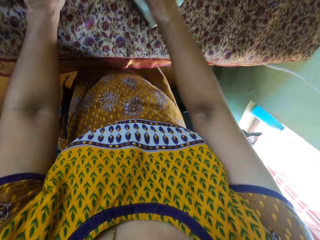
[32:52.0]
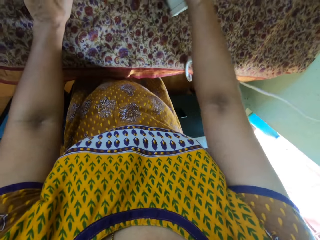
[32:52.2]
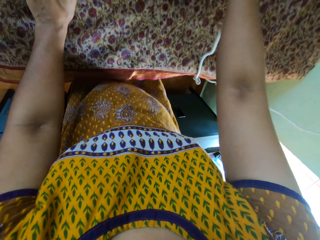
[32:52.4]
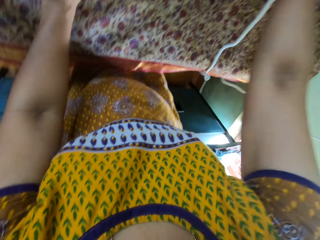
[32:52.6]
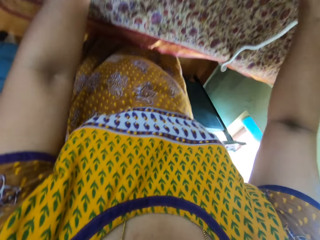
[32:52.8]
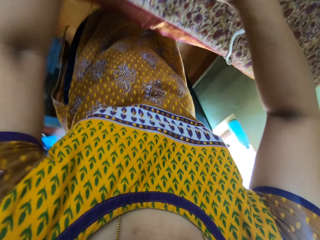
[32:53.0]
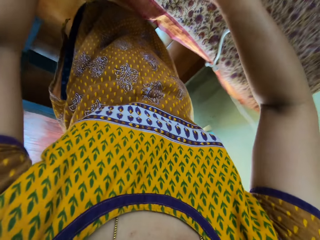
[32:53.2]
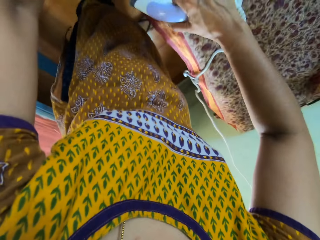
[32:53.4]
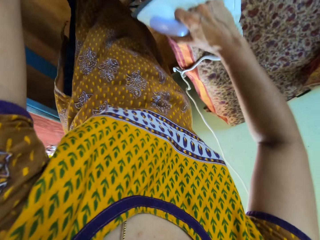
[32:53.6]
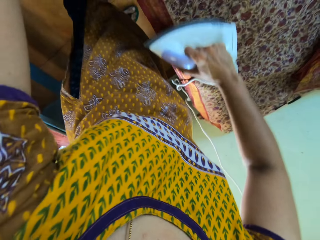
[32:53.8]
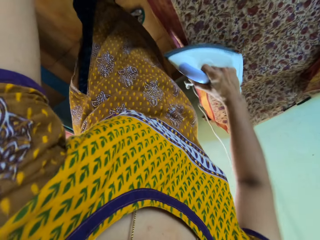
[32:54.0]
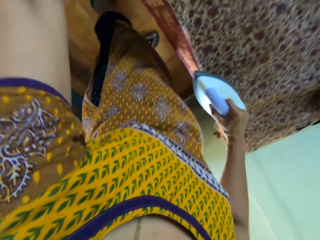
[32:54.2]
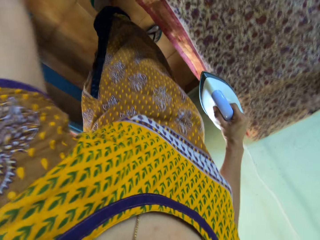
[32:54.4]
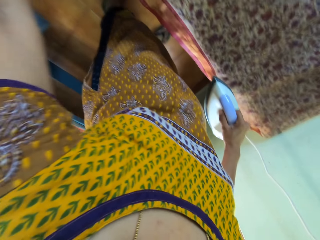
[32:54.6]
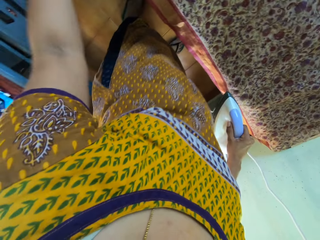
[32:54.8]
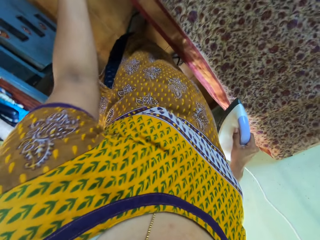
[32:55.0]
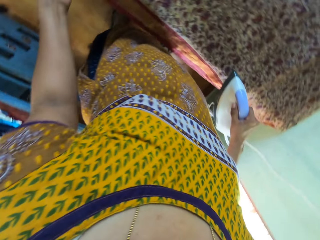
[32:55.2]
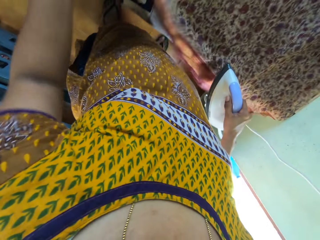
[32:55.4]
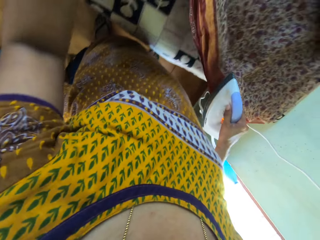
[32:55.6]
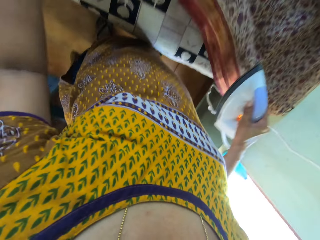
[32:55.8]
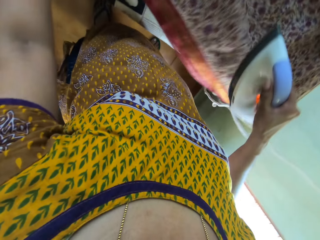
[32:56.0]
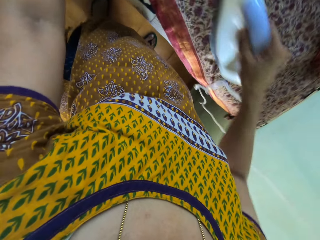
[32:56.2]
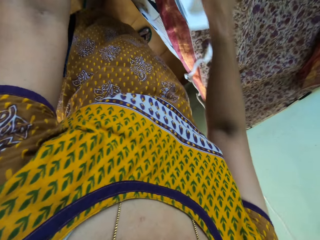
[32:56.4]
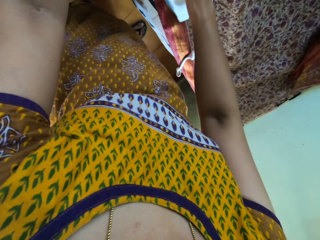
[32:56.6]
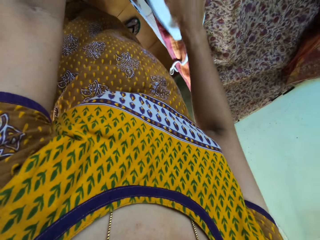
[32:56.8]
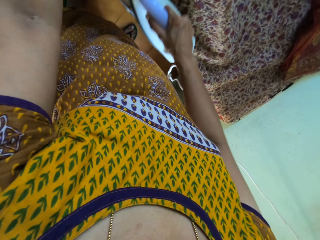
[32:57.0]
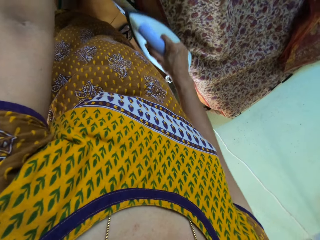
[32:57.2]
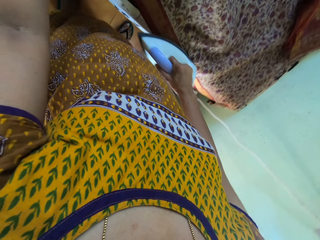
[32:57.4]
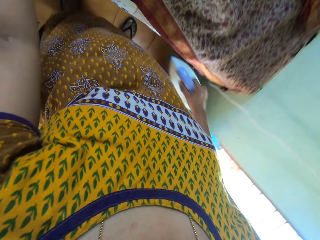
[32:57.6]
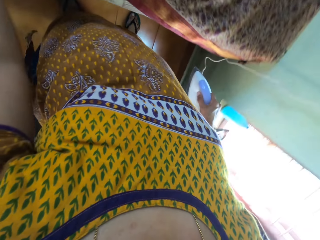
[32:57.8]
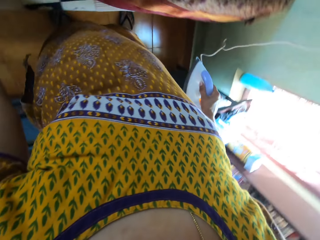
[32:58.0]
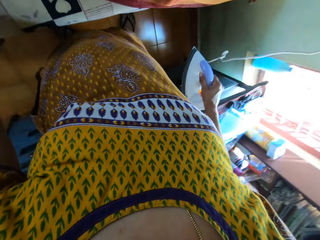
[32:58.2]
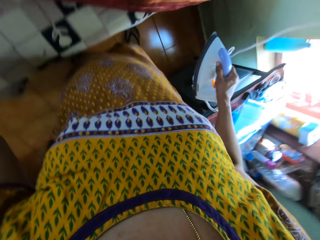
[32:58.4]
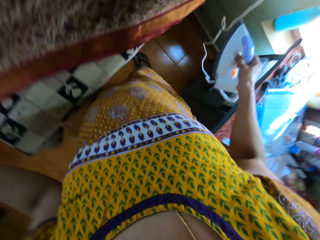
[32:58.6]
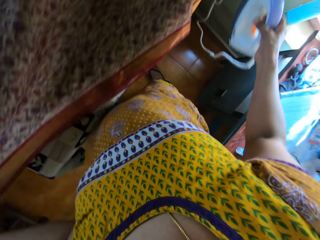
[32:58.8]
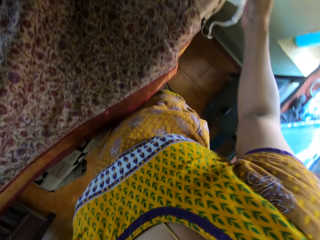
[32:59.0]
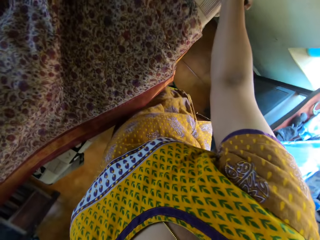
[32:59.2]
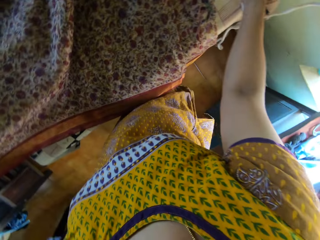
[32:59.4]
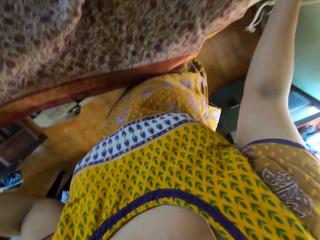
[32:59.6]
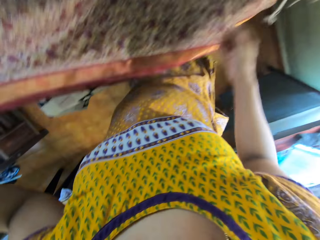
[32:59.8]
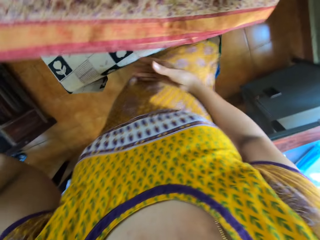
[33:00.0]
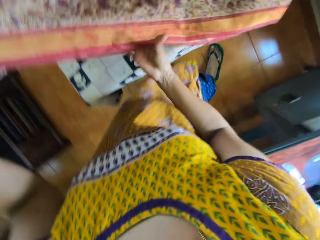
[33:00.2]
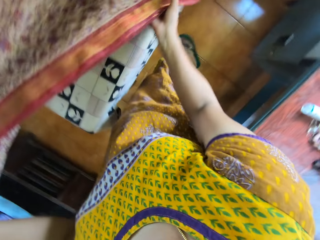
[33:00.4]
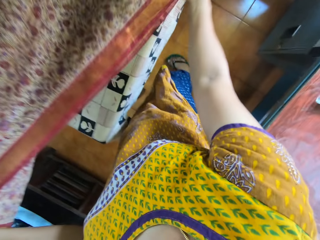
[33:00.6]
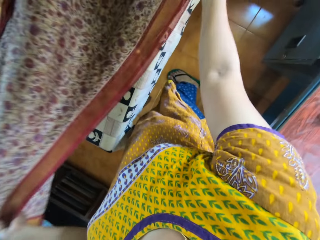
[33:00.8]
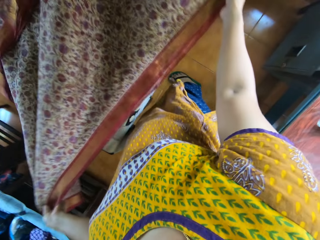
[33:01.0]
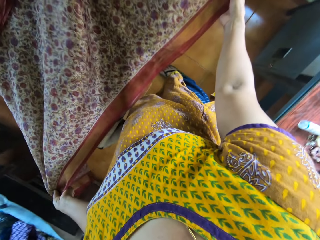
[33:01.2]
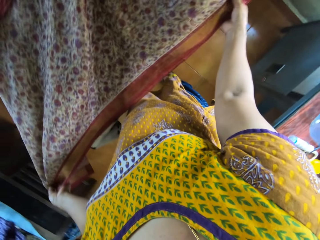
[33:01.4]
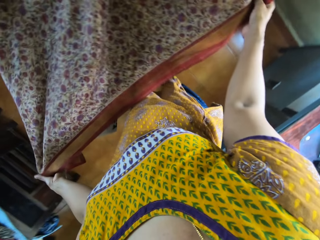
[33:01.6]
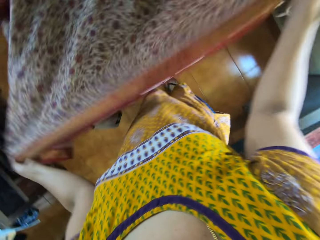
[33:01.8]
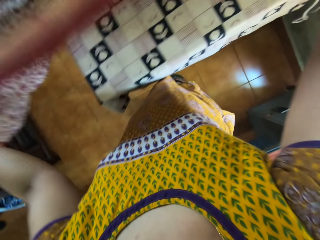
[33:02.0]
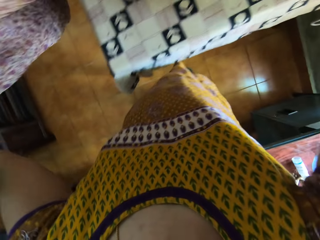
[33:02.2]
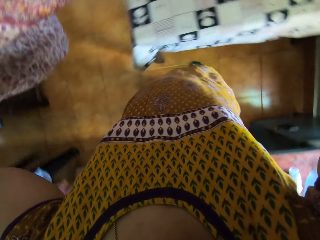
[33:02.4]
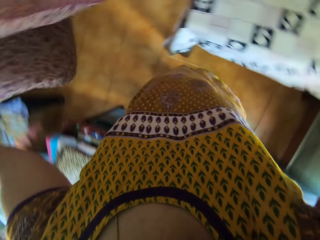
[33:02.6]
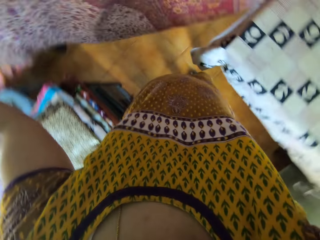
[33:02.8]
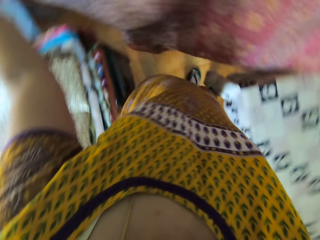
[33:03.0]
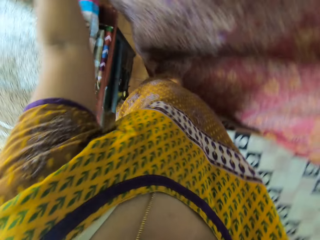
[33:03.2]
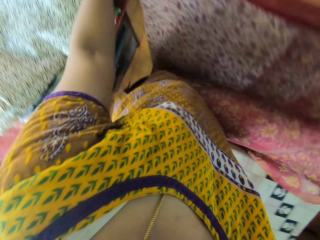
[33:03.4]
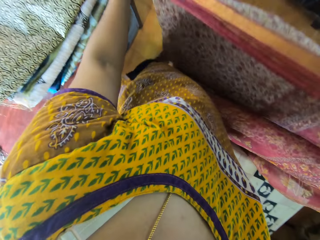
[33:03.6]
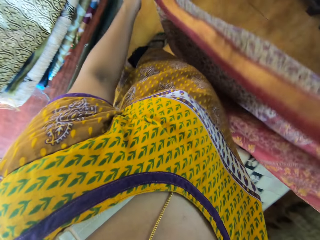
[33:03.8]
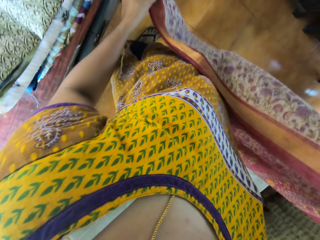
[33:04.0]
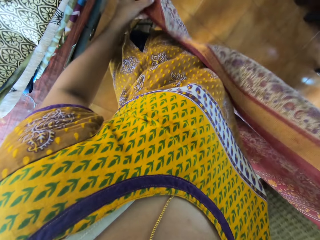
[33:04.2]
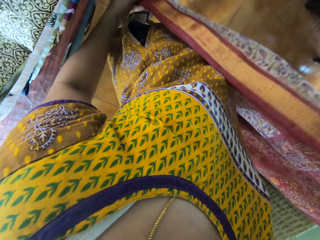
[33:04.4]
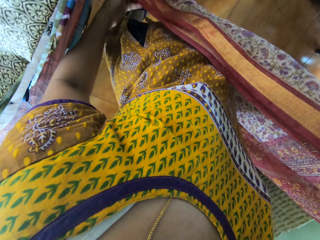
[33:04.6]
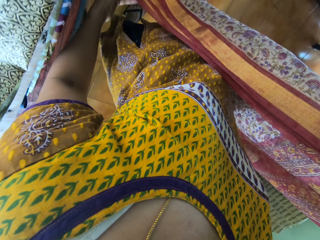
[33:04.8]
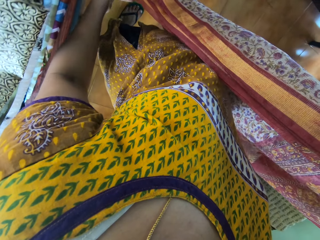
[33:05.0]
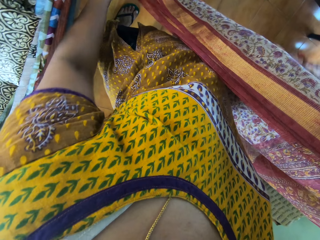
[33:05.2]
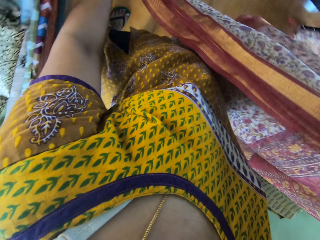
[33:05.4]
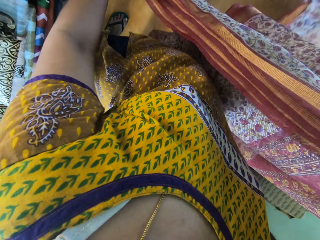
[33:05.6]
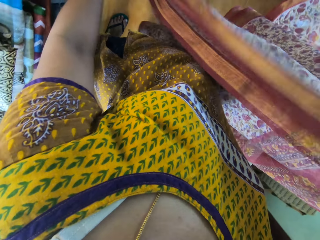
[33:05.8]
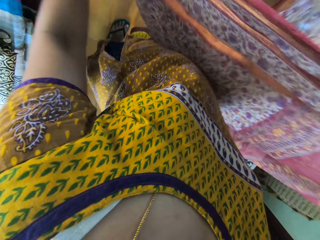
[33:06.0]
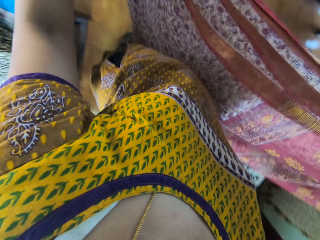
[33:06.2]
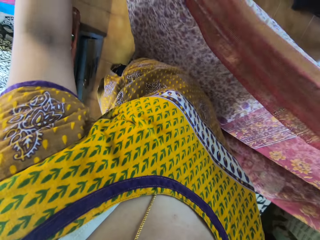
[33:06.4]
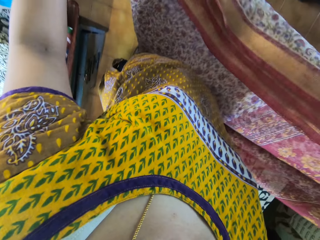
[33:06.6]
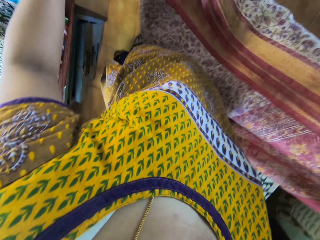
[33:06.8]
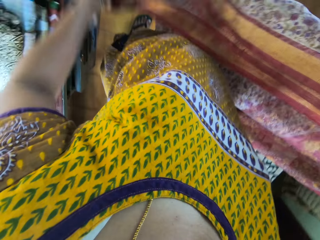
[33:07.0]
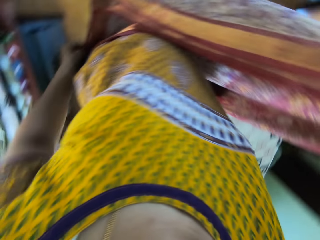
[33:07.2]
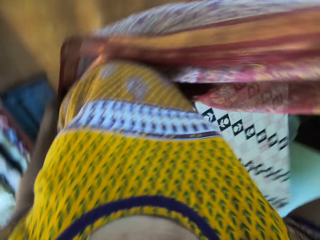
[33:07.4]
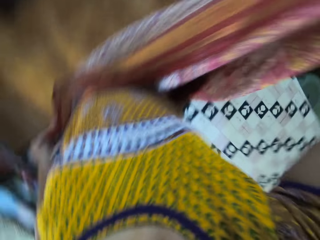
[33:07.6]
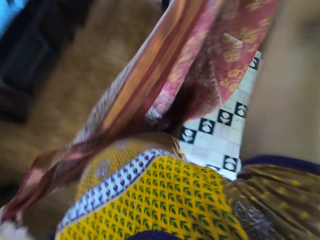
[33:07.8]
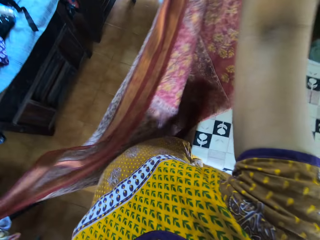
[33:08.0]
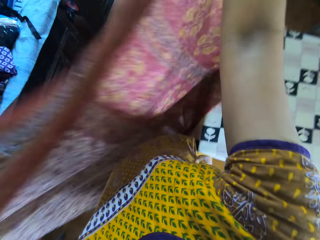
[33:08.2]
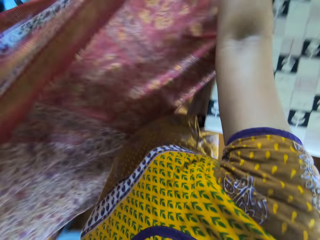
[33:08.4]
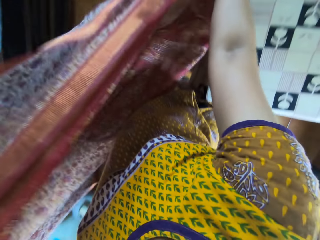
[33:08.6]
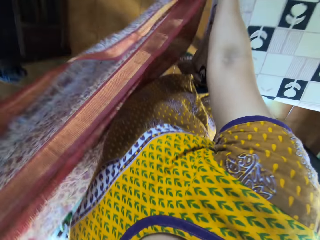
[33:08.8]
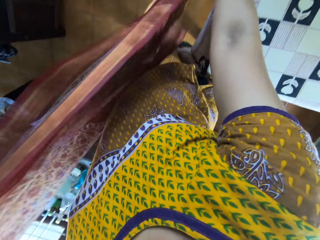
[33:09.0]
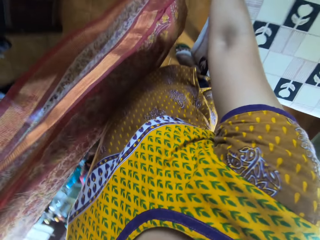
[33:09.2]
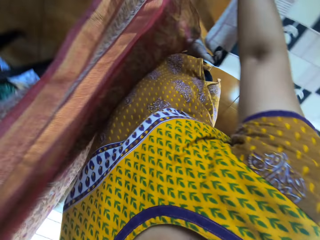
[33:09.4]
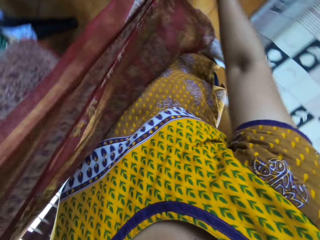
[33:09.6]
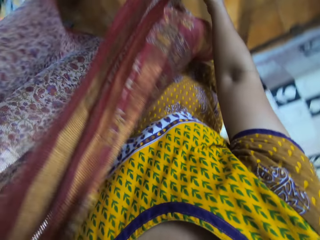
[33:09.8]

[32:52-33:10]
The camera wearer spreads the cloth. She irons the cloth. She places the pressing iron in her right hand on the table. She picks the piece of cloth from the table with both hands. She folds the cloth. She folds the piece of cloth in her hands.

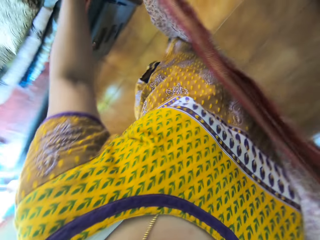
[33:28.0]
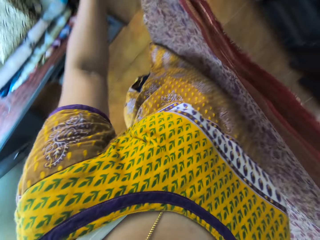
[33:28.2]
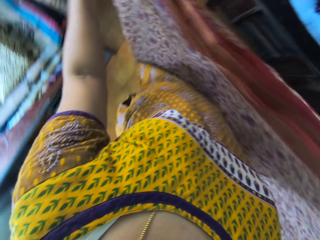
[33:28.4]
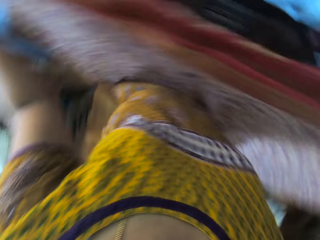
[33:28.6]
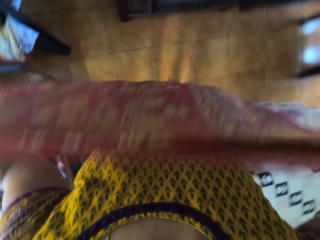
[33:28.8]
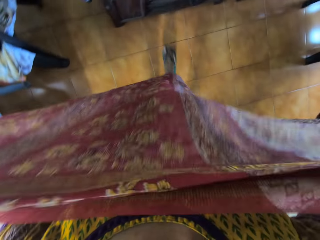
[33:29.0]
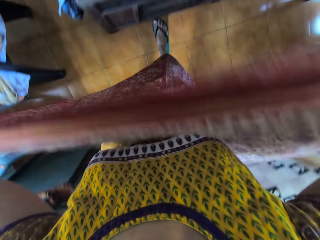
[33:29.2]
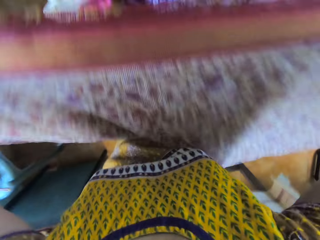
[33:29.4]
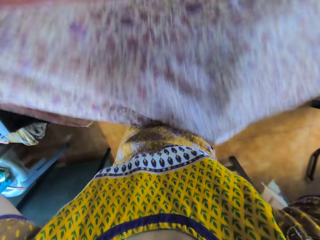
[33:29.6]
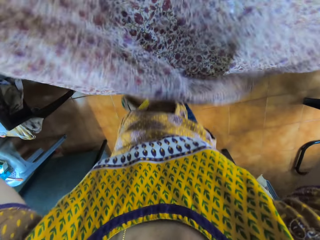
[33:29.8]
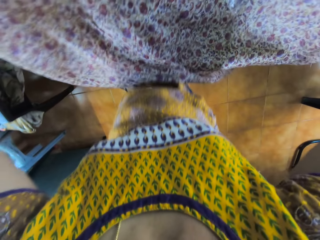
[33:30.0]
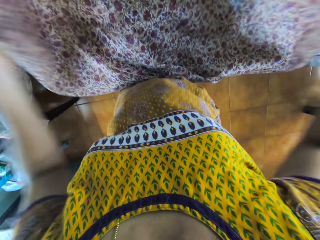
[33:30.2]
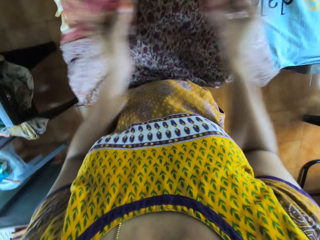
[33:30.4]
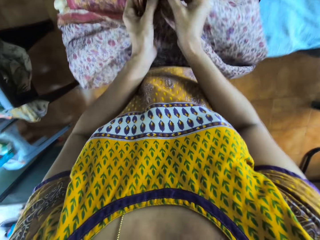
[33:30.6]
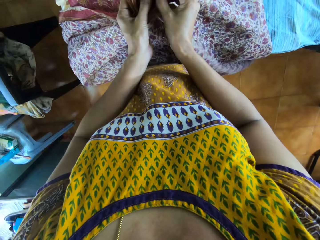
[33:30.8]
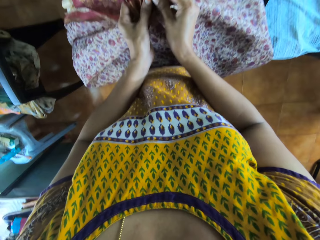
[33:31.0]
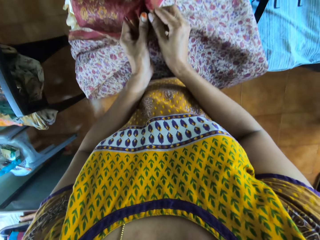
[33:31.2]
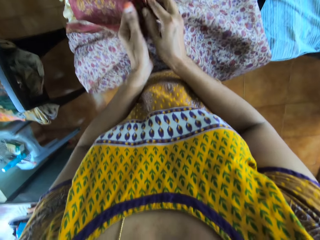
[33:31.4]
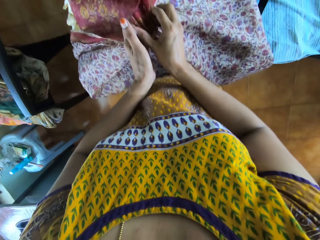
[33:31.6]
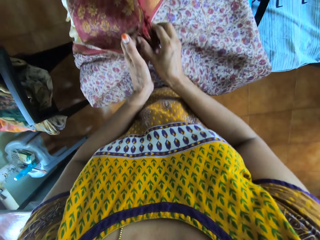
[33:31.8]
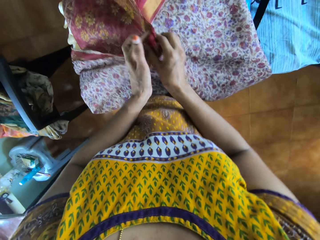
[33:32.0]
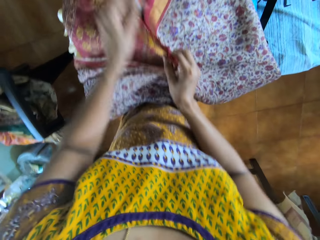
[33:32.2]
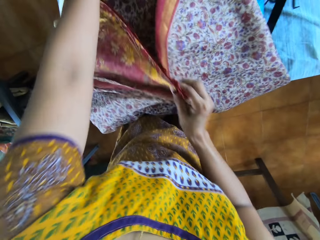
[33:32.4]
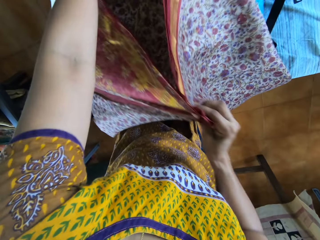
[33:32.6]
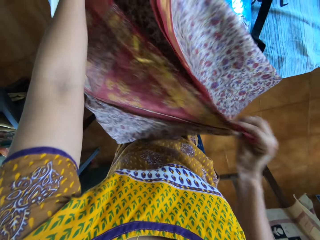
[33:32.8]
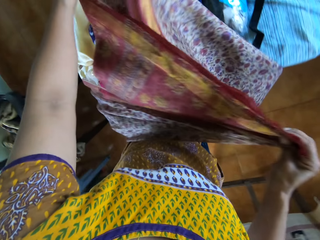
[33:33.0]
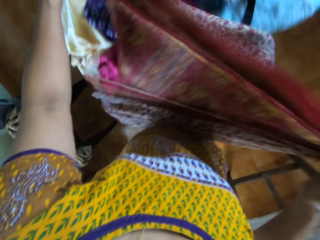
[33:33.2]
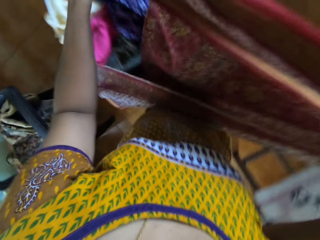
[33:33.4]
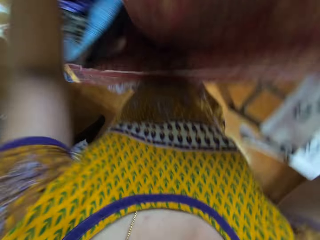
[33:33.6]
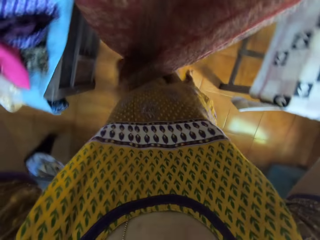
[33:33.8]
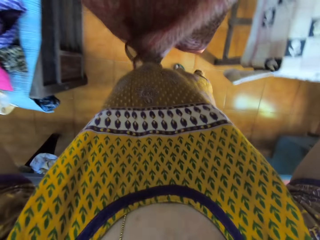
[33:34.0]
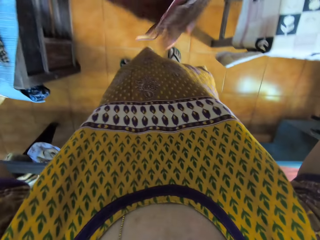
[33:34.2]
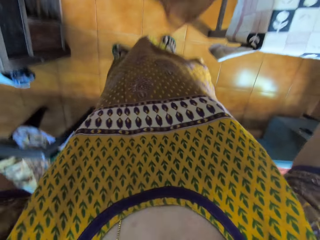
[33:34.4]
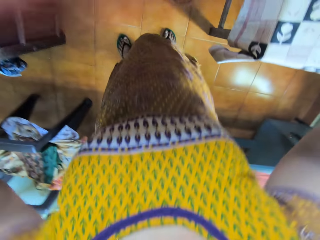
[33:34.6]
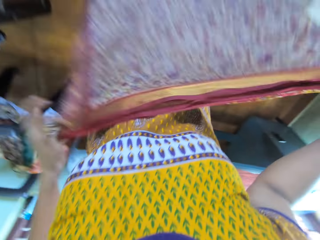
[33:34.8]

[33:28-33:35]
The camera wearer places the piece of cloth in her hand on a bed. She folds the piece of cloth in her hands.
